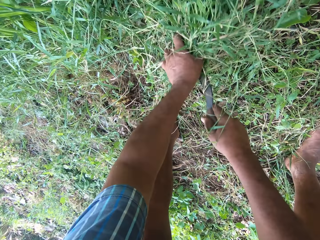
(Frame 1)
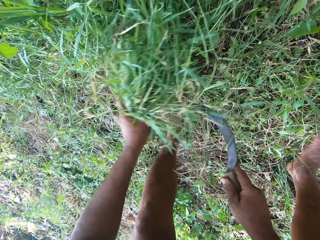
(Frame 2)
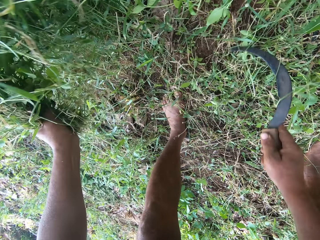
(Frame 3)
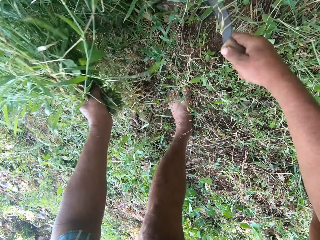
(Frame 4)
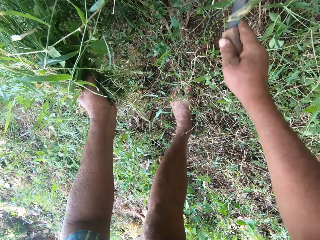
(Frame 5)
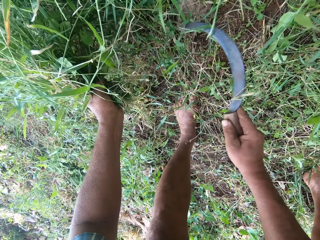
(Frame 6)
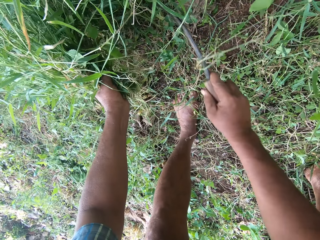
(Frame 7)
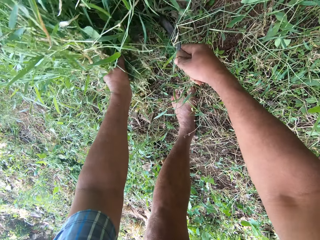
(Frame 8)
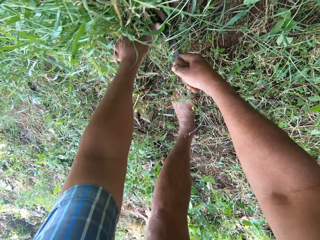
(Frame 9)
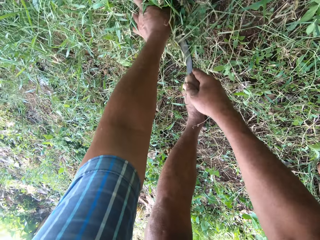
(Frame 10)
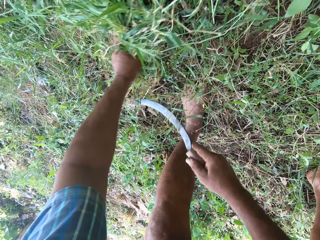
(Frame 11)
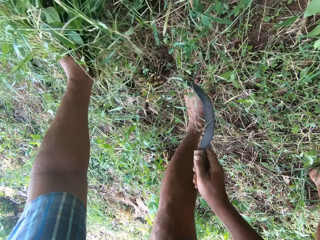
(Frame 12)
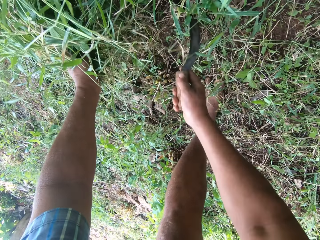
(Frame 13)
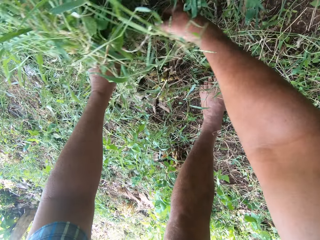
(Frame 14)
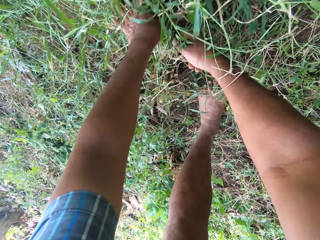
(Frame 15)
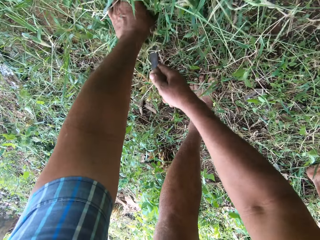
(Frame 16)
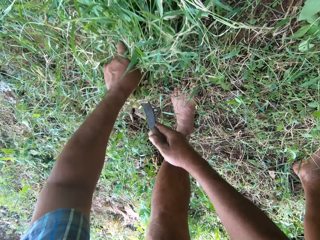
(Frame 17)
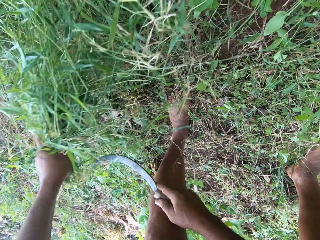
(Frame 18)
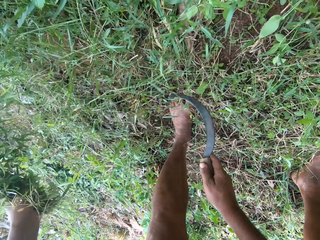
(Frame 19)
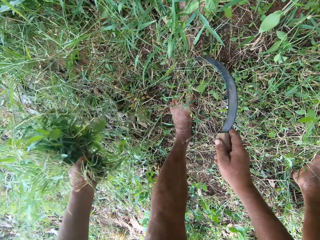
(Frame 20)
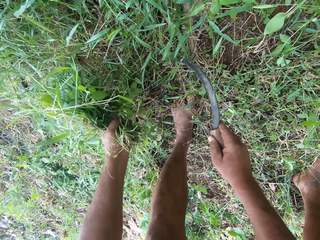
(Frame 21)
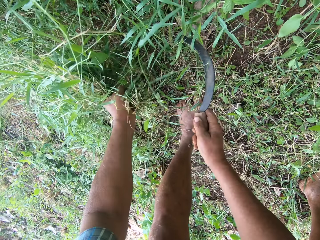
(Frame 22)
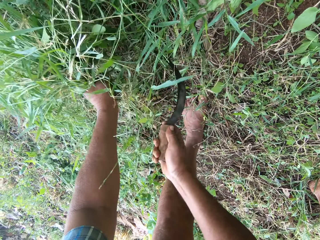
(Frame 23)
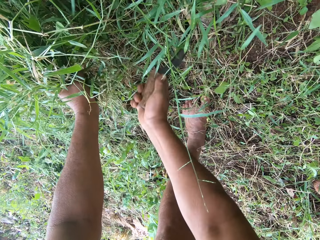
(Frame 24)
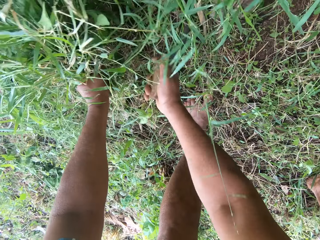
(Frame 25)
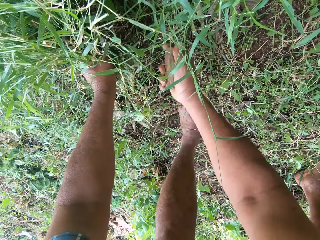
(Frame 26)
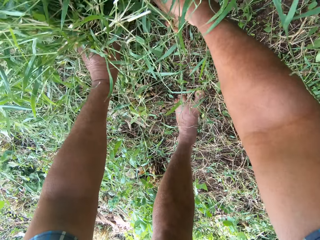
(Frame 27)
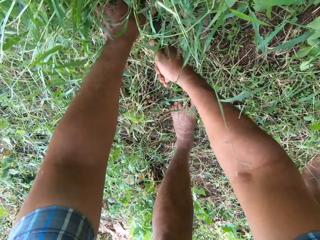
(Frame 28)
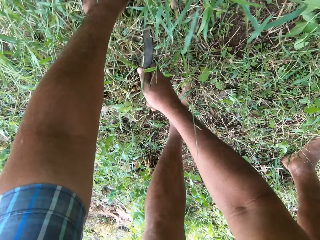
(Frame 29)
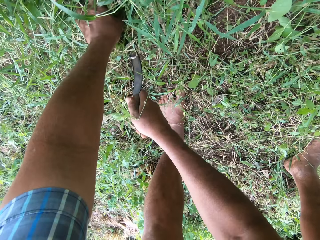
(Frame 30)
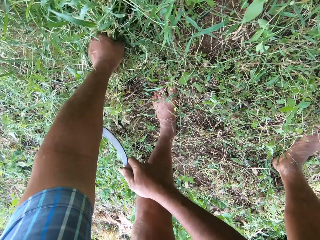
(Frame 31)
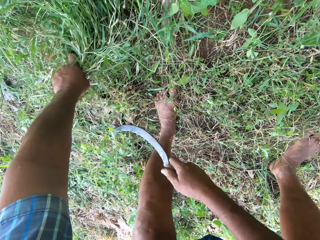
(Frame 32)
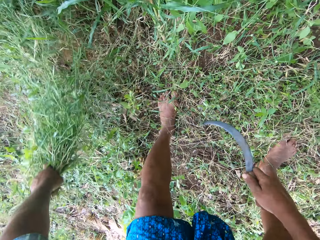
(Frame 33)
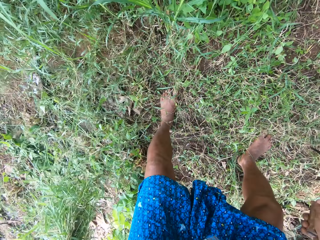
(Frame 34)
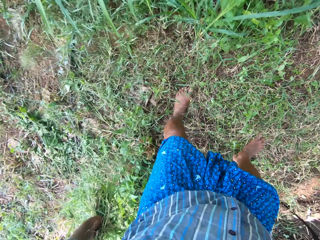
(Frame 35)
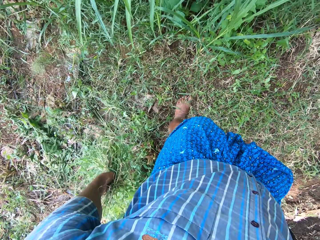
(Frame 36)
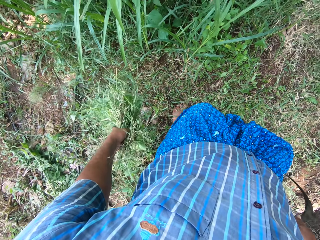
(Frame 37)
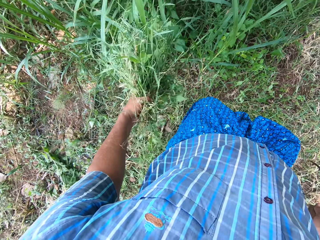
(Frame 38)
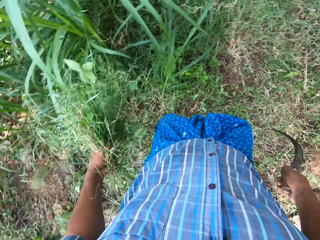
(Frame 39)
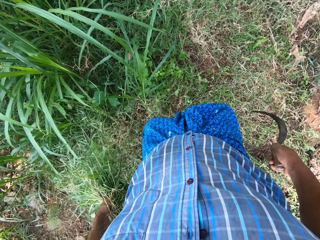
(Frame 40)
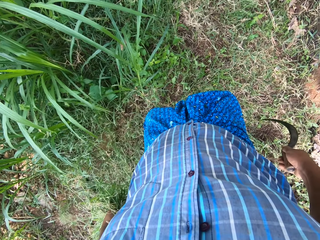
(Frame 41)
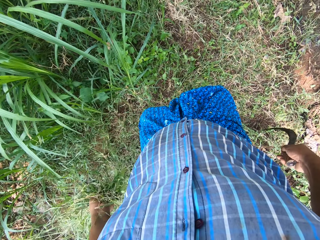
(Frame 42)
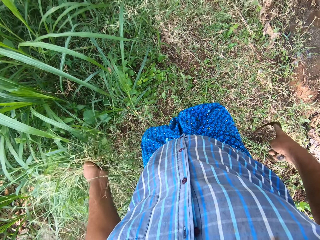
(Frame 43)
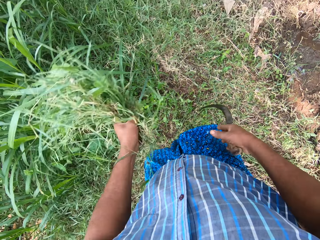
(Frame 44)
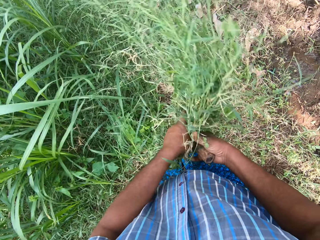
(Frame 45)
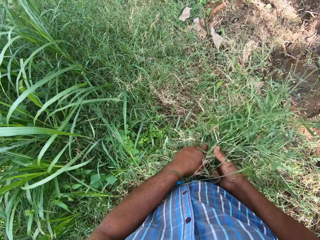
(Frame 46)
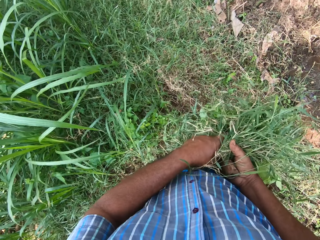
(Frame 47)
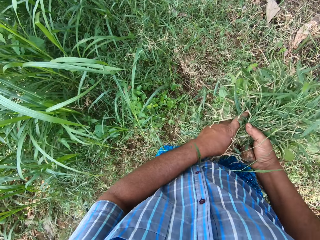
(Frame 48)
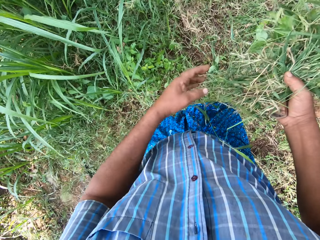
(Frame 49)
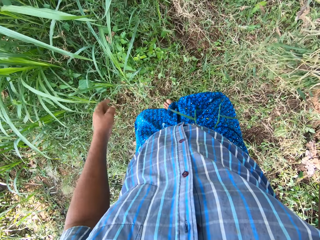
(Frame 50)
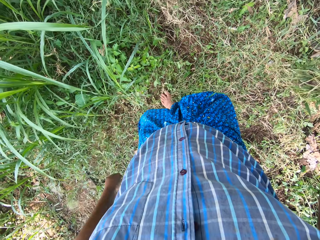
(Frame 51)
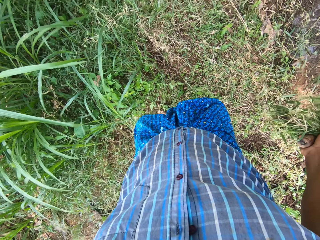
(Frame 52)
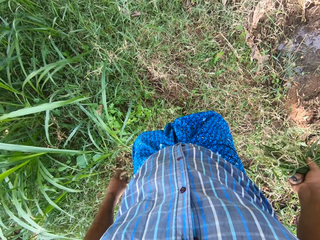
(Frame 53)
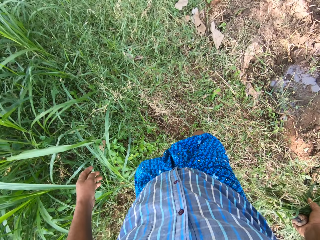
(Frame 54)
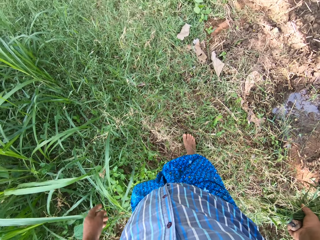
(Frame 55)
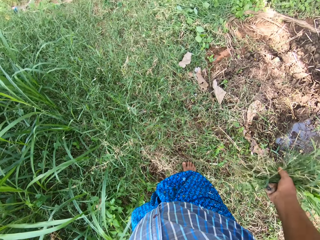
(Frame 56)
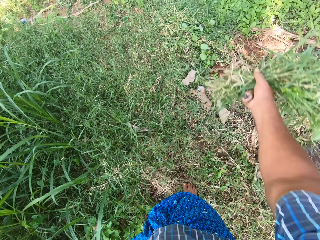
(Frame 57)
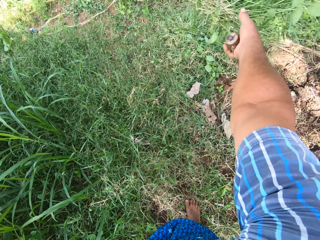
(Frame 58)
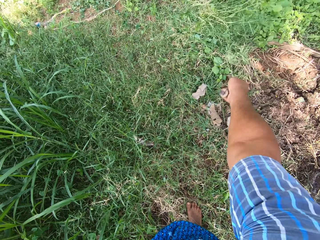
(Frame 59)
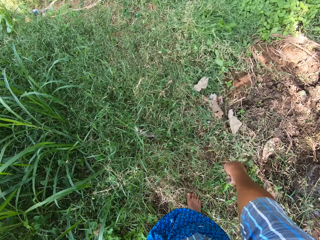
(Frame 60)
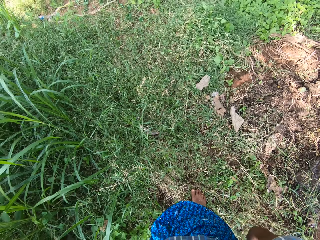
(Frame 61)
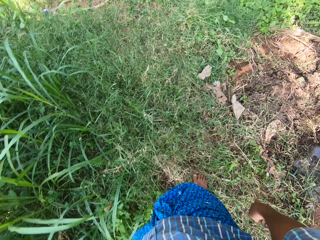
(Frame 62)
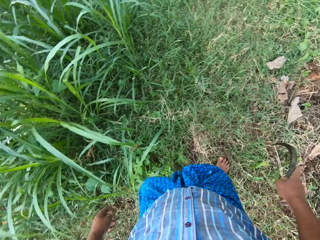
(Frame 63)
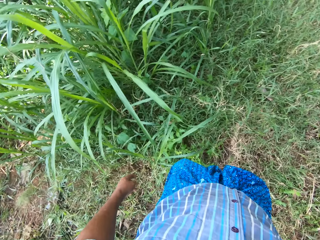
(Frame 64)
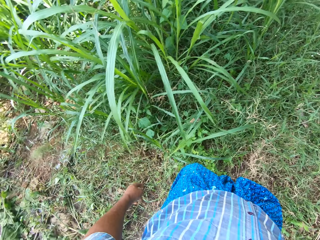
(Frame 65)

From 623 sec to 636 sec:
The camera wearer cuts grass in a garden with a sickle. He pulls grass from the ground with a hand. He cuts grass in the garden with the sickle. He pulls grass from the ground with a hand. He cuts grass in the garden with the sickle. He stands. He pulls grass from the ground with a hand. He passes the grasses to his right hand. He looks around the garden. He moves to the right. He throws the grasses away on the ground with his right hand.

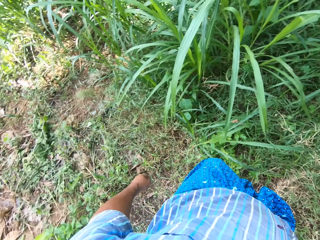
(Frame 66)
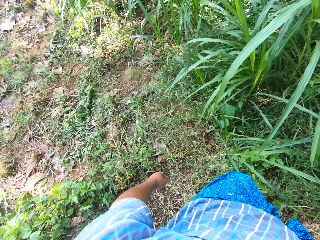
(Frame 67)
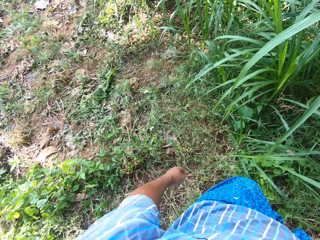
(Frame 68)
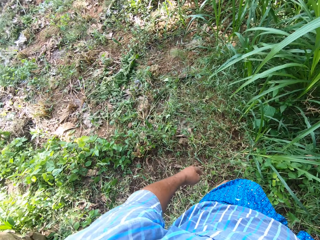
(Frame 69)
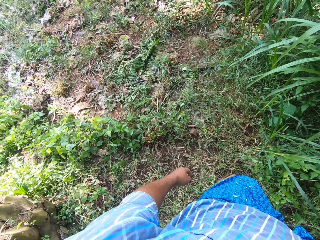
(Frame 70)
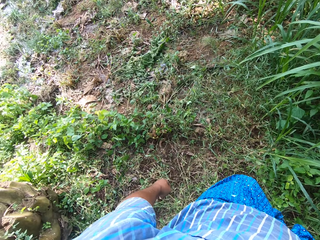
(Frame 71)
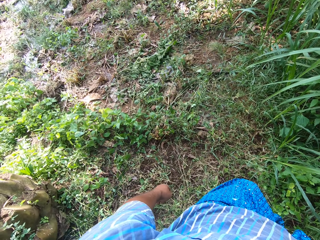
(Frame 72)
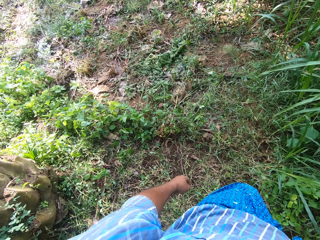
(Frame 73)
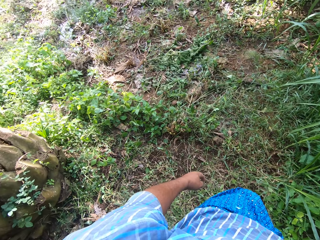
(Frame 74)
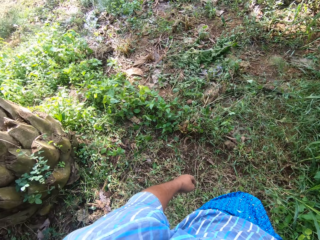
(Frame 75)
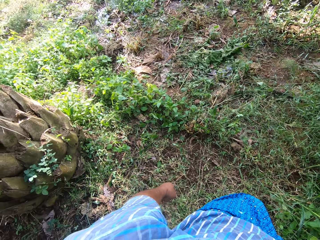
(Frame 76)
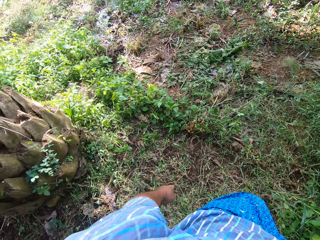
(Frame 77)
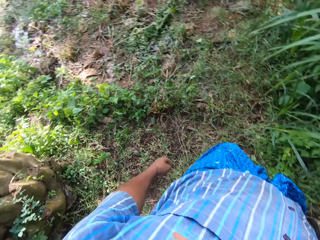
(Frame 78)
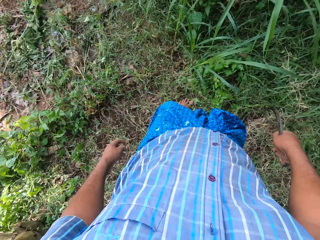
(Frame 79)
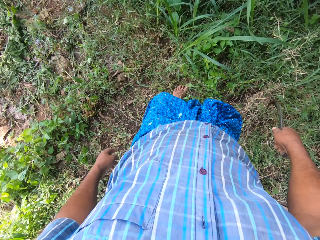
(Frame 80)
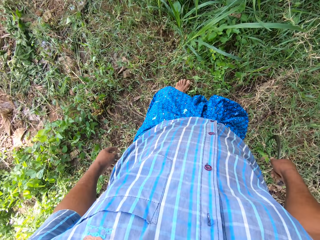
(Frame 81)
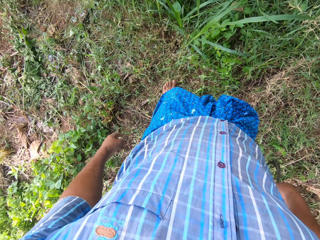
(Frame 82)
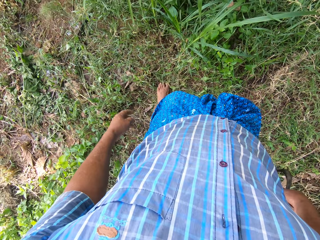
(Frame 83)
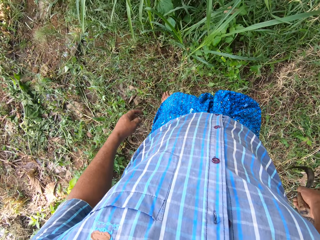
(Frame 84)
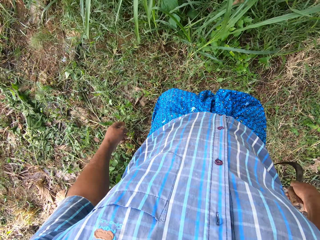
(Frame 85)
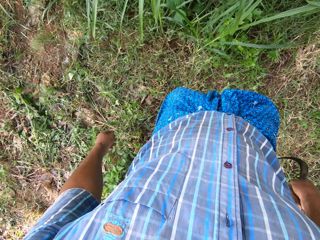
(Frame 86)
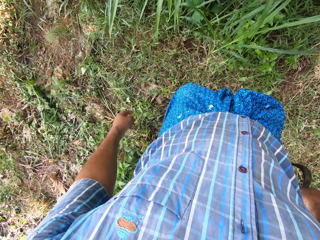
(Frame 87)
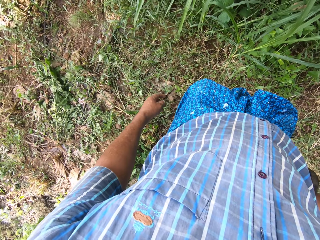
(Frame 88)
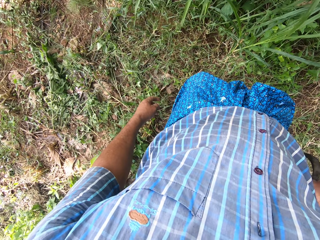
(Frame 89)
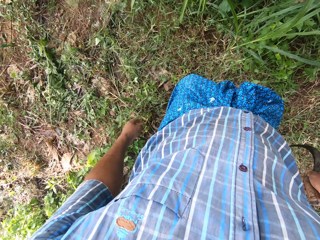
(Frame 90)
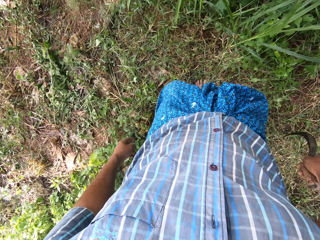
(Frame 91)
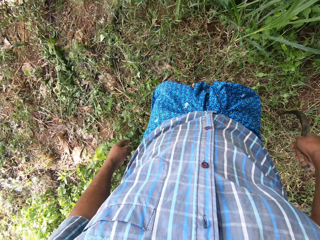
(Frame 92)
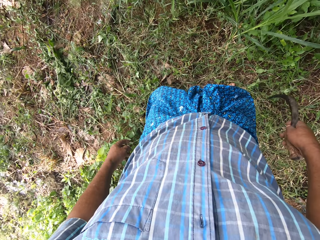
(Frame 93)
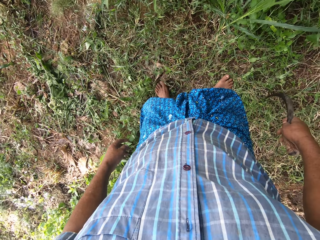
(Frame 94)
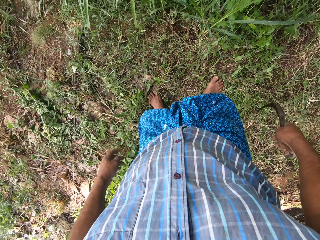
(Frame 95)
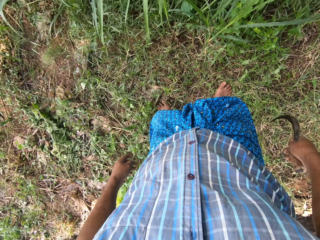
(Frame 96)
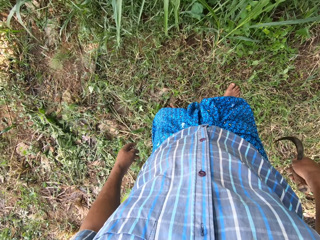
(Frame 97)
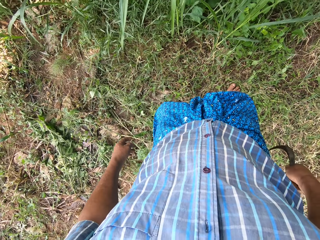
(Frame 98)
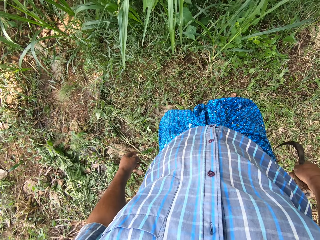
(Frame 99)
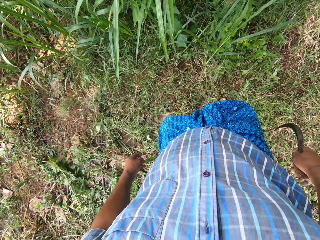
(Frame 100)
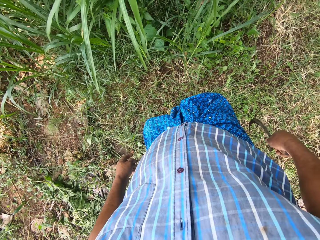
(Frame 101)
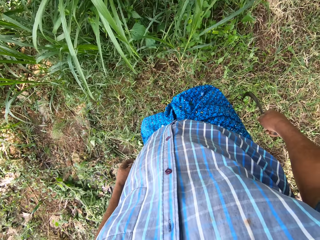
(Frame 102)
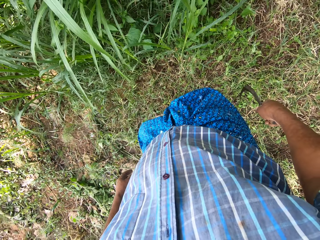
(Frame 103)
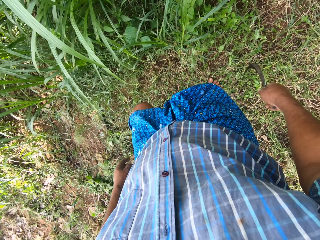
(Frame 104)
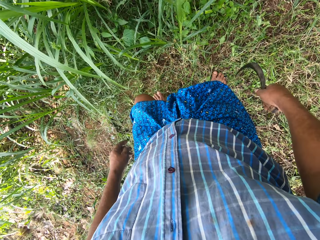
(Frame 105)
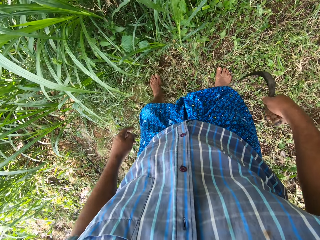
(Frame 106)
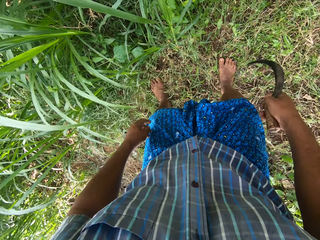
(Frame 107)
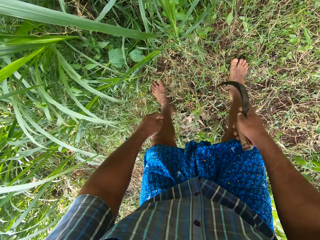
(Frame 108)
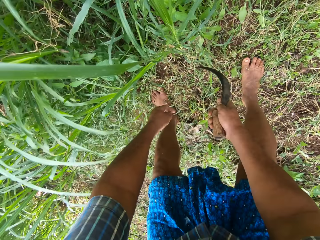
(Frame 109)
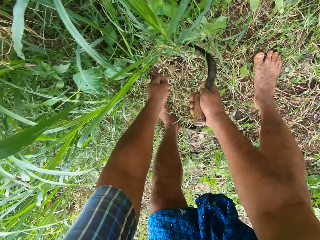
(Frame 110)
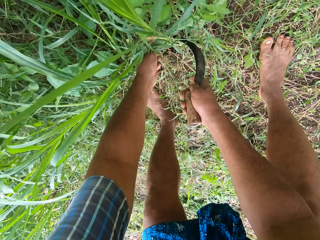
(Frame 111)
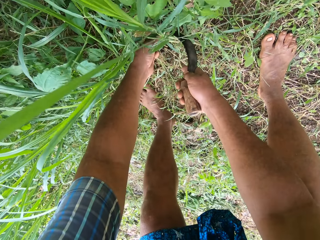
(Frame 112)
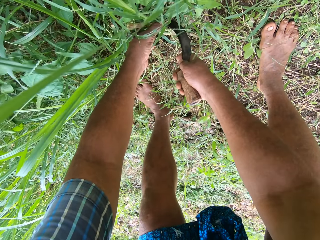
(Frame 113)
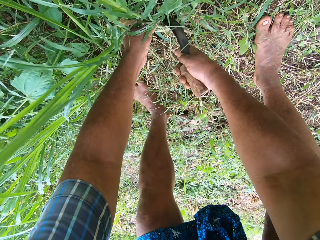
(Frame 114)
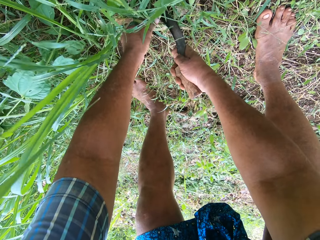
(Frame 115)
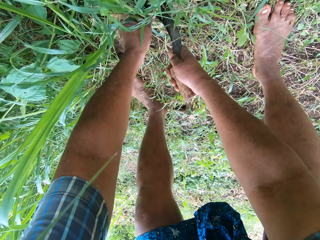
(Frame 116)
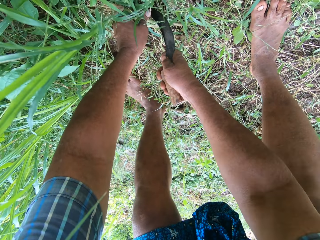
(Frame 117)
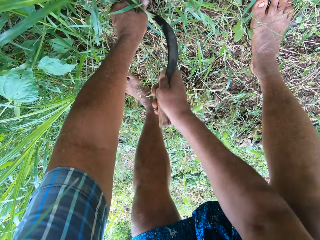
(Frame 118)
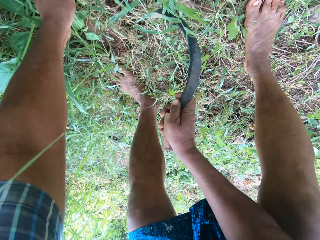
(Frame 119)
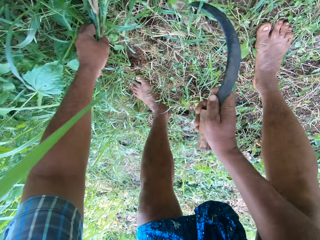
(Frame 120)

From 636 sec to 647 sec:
The camera wearer looks around a garden. He moves slightly to the left. He bends. He cuts the grasses with the knife or sickle in his right hand.
